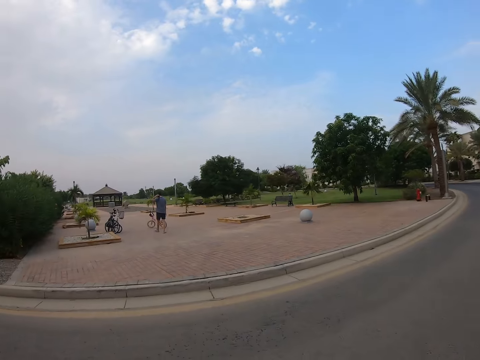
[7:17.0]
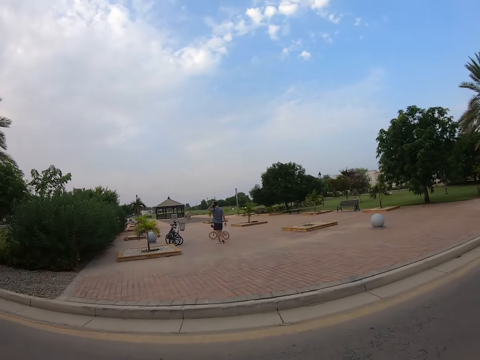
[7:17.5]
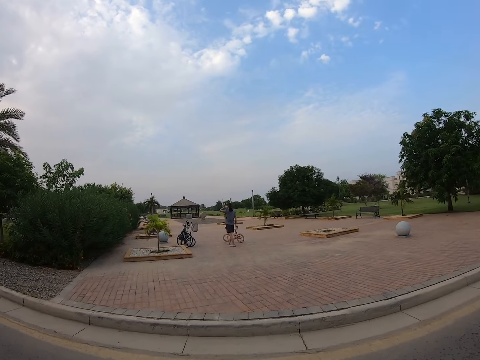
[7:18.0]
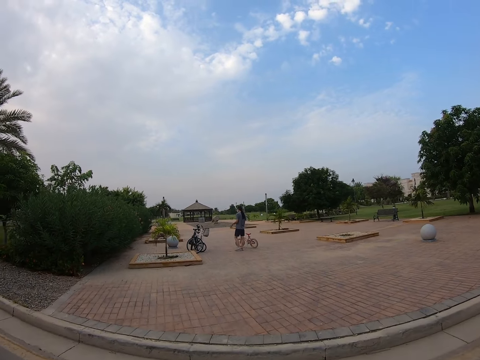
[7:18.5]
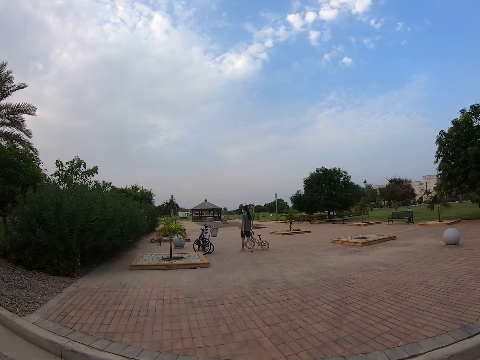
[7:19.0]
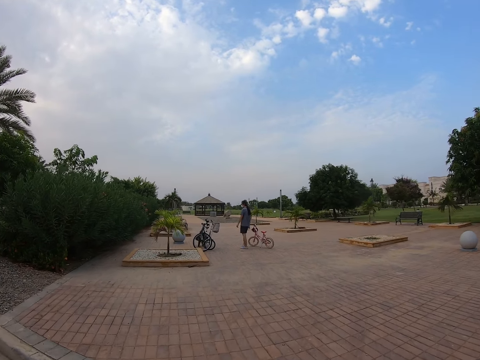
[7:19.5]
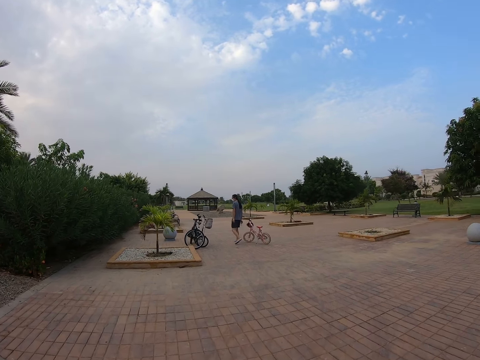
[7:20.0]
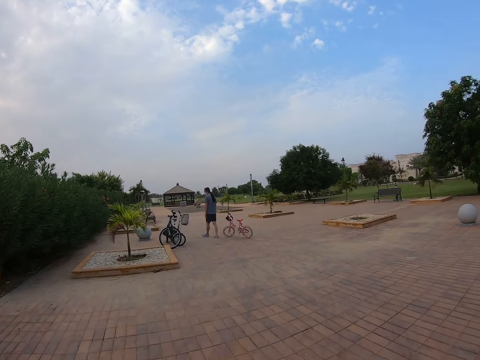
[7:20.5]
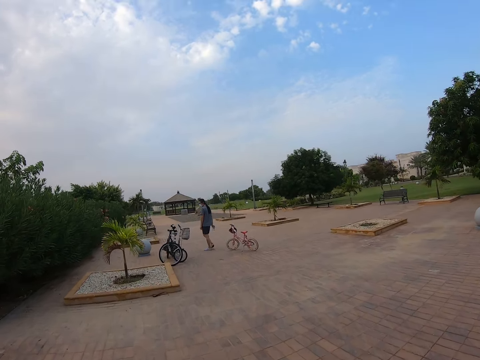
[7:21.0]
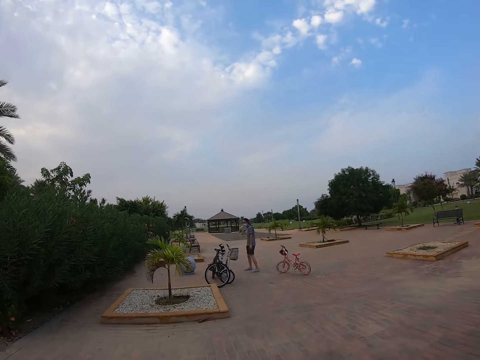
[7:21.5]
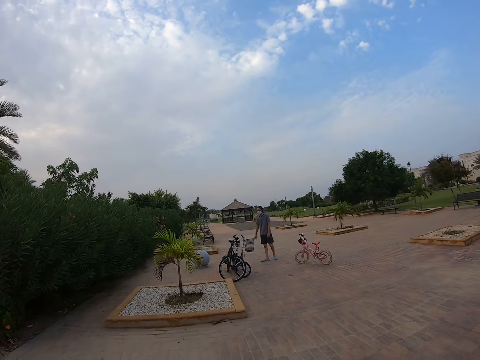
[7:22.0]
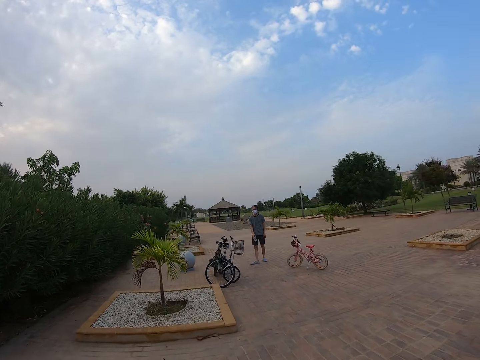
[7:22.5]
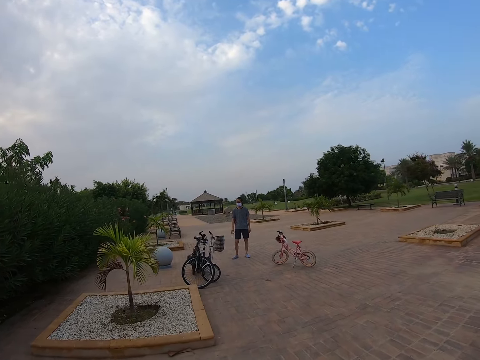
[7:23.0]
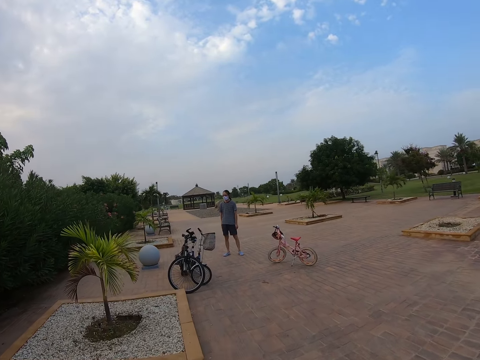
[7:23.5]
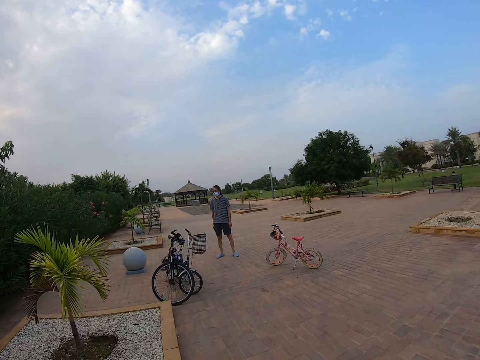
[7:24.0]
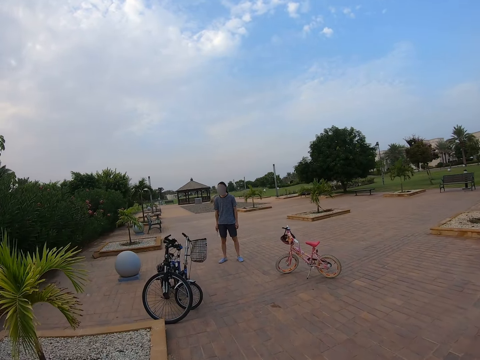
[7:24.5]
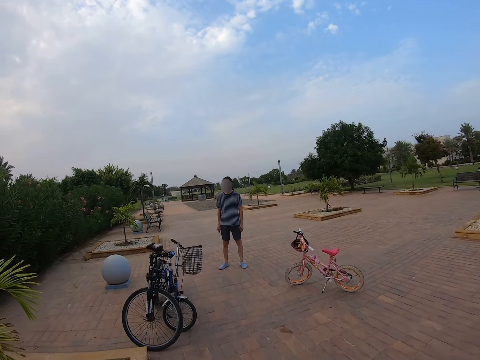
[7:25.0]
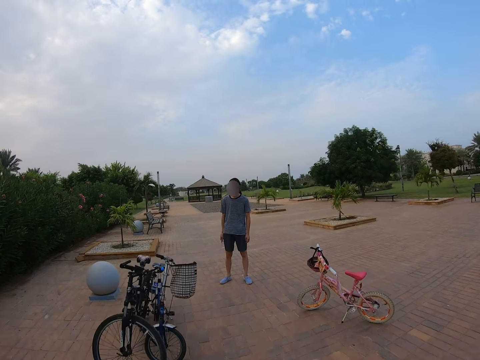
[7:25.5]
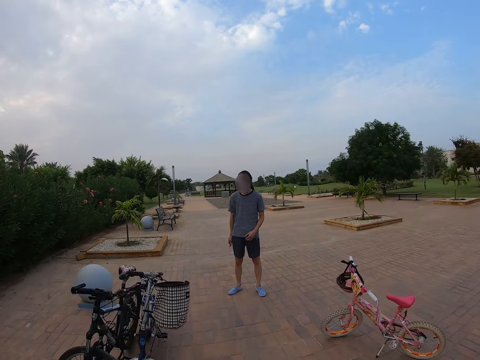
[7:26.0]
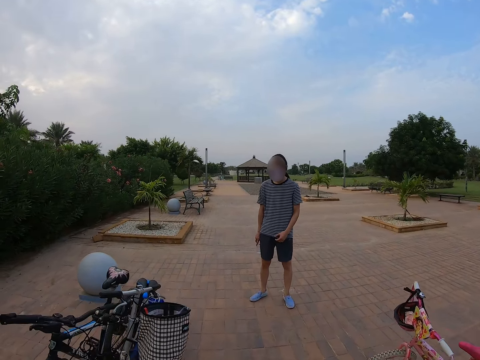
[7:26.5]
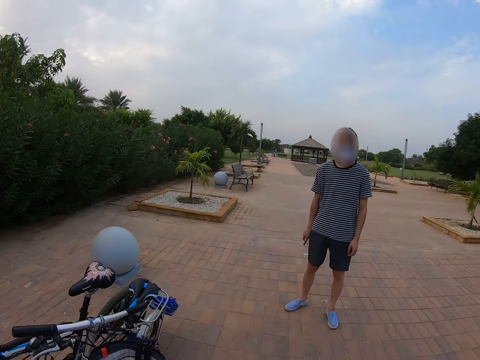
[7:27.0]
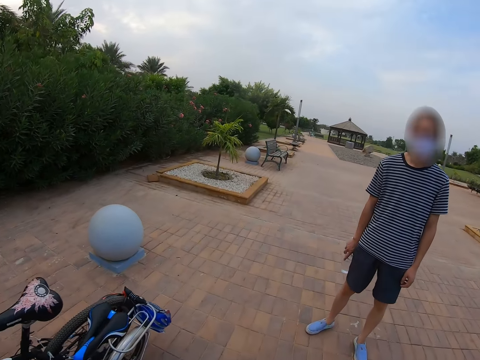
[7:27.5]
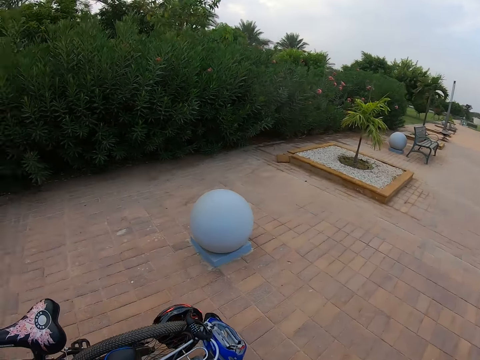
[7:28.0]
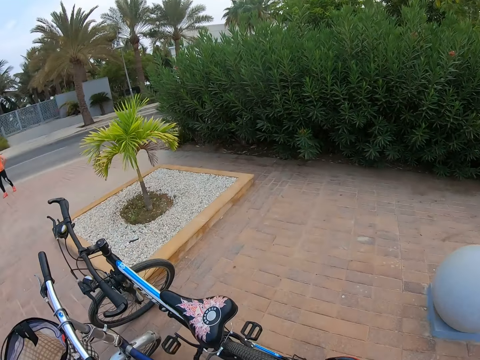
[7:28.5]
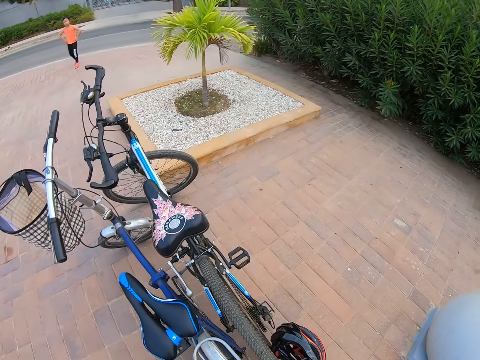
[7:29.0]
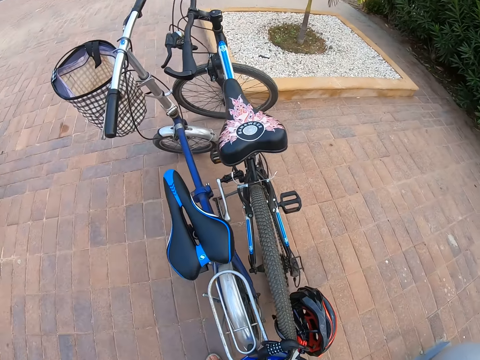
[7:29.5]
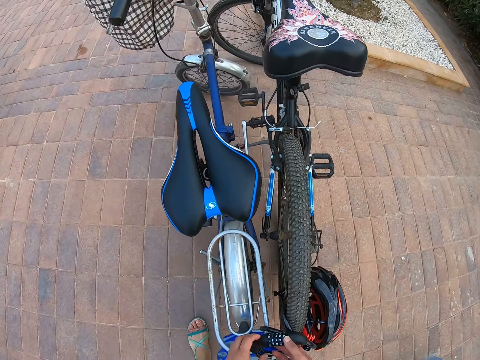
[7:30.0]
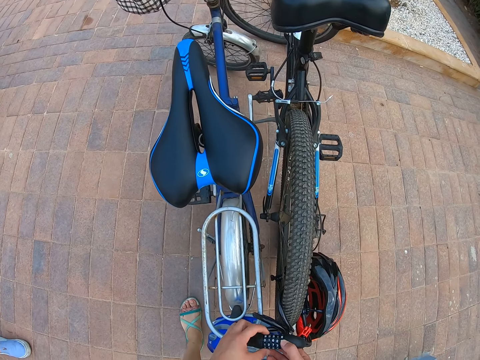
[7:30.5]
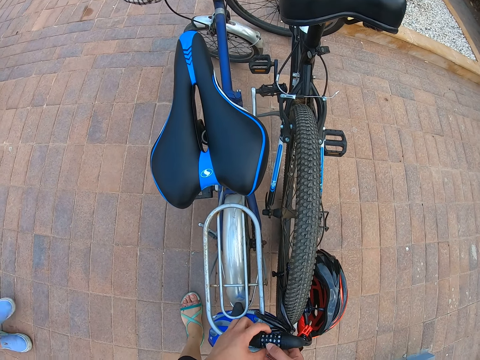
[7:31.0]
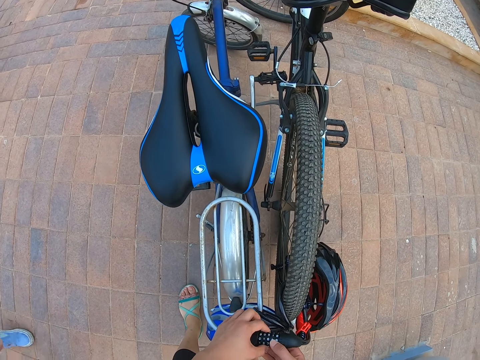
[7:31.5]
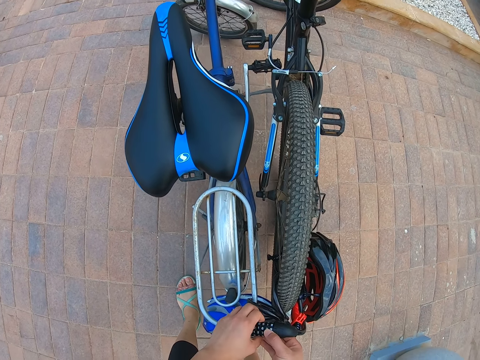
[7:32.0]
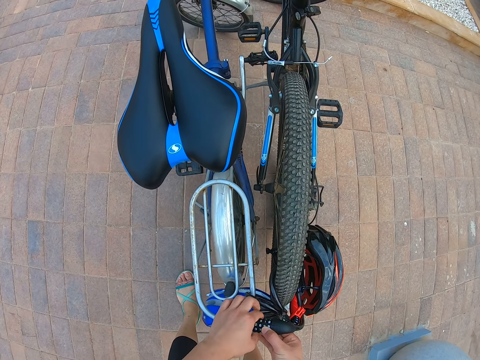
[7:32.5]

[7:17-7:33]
A man walks around the park. The camera wearer walks around the park. A person stops walking. The man checks the bicycles. The camera wearer walks around the park. A woman walks around the park. The camera wearer opens something. They touch the bicycle.

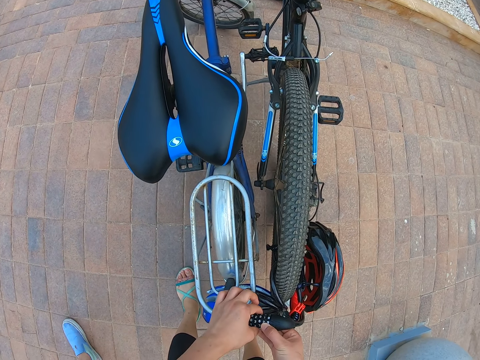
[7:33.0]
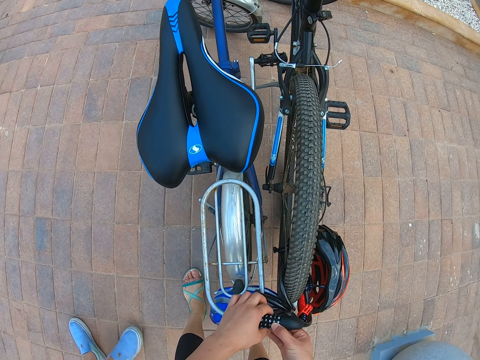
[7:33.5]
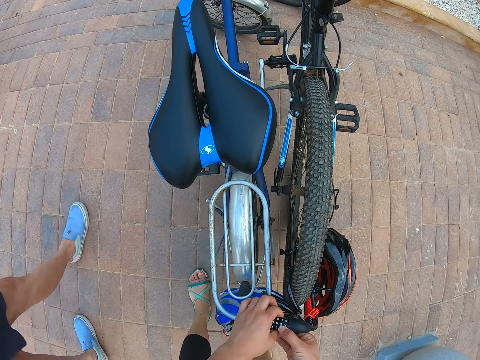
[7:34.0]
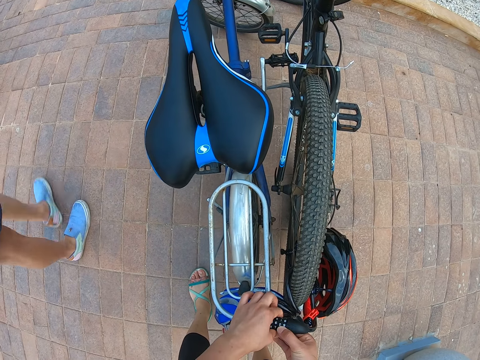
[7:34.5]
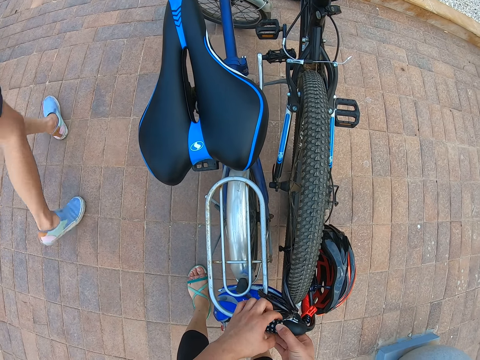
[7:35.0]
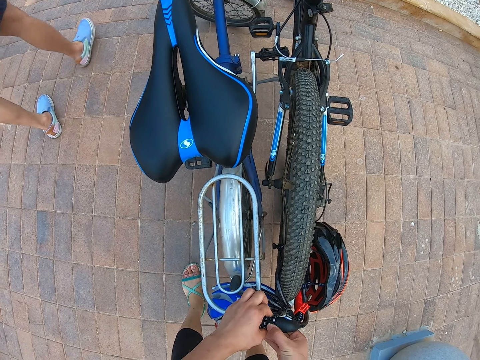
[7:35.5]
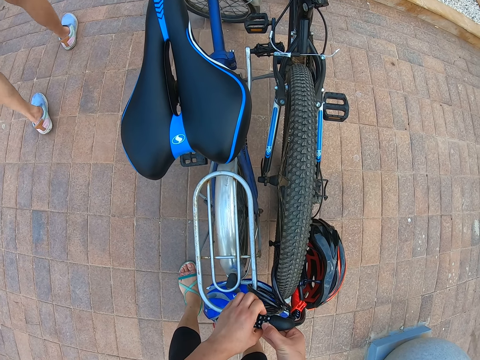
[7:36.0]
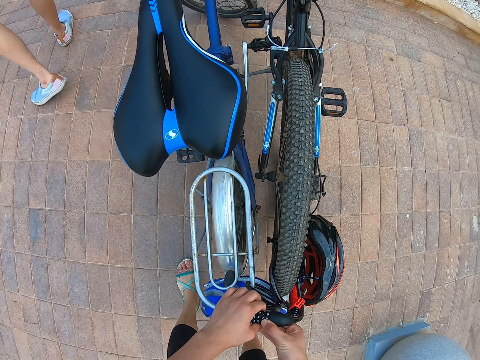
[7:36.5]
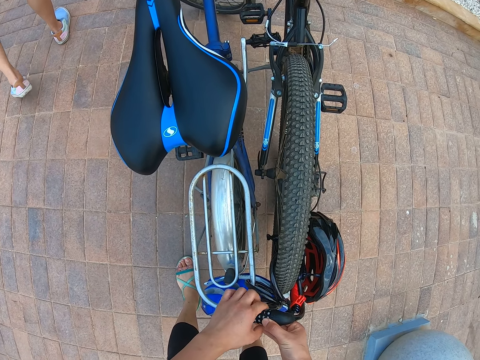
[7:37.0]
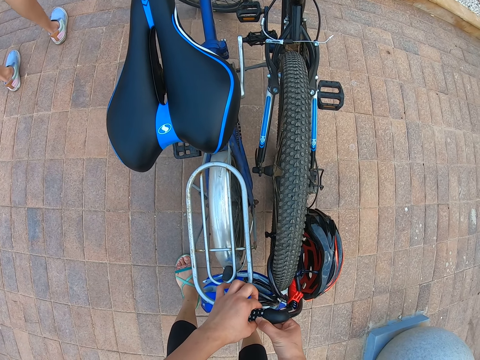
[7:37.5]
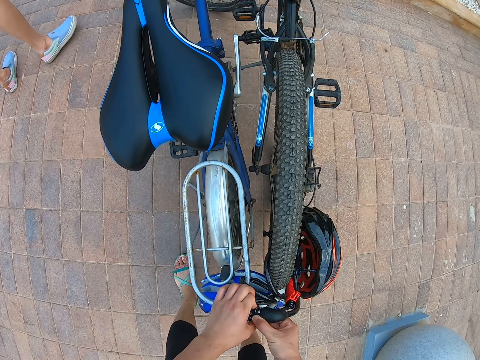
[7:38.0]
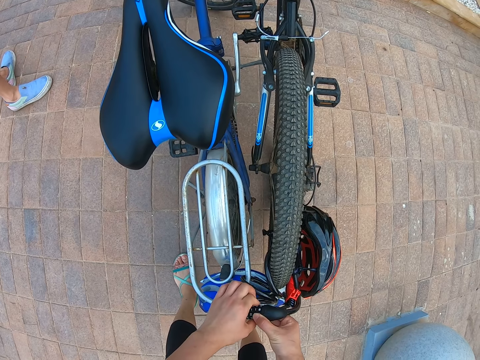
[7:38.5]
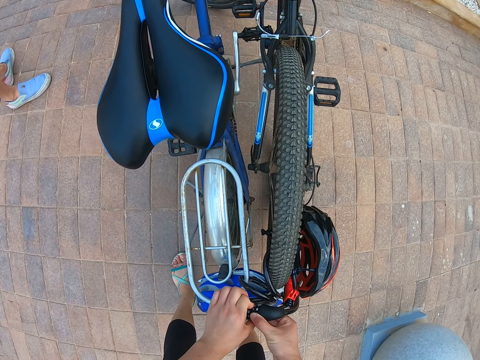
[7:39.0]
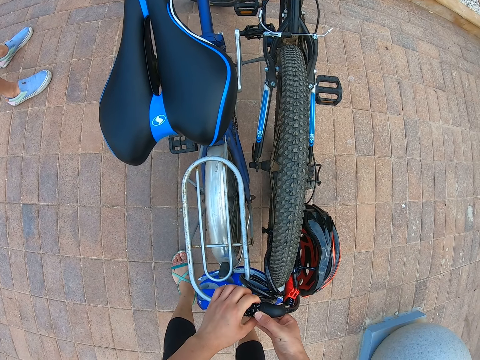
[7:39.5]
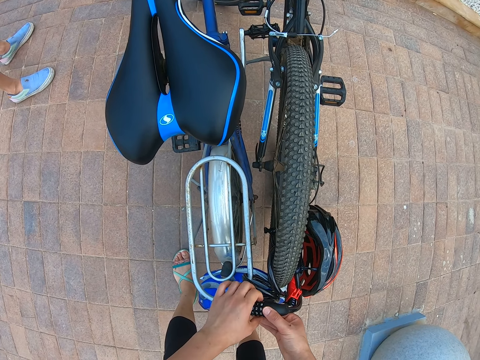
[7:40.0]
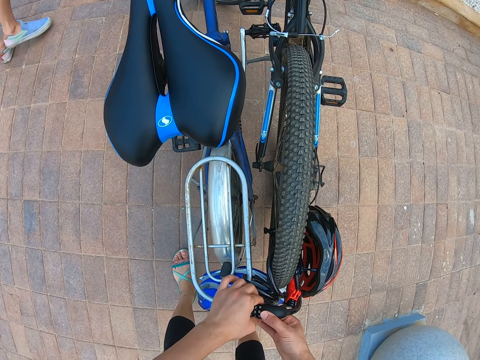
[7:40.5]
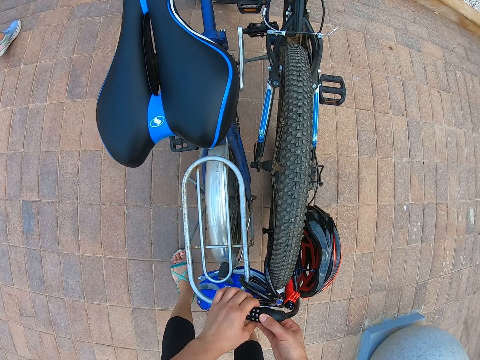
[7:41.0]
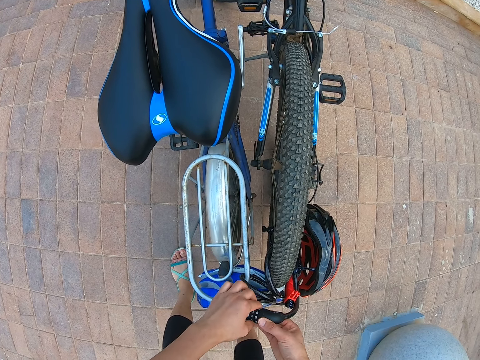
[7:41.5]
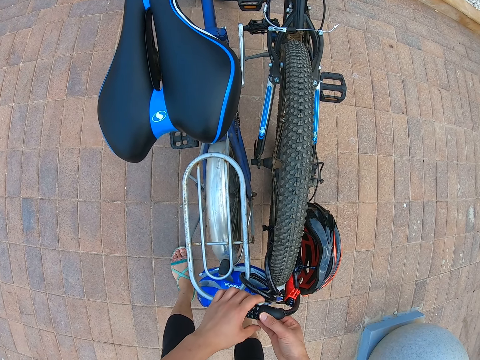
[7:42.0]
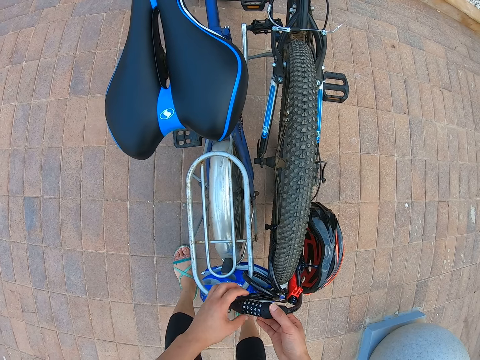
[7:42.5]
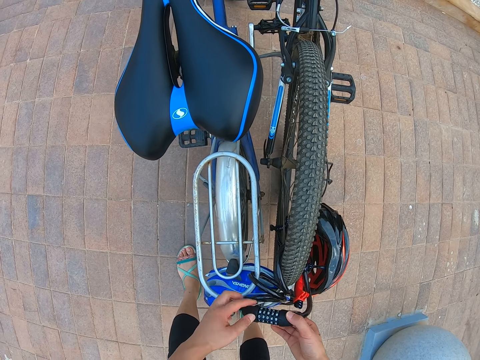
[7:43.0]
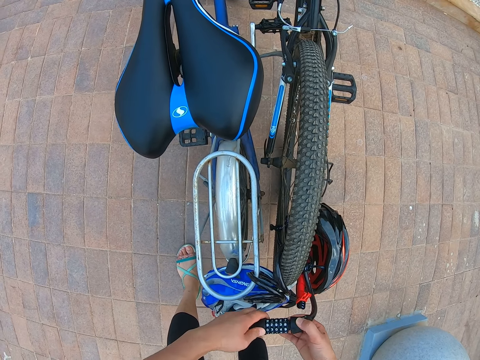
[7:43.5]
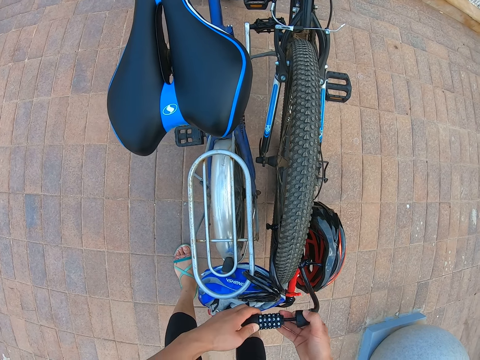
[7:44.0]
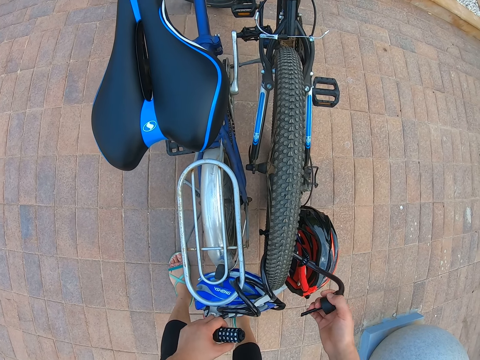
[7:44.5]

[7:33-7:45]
A man walks around the sidewalk. The camera wearer opens something. They untighten the bicycle cable.
